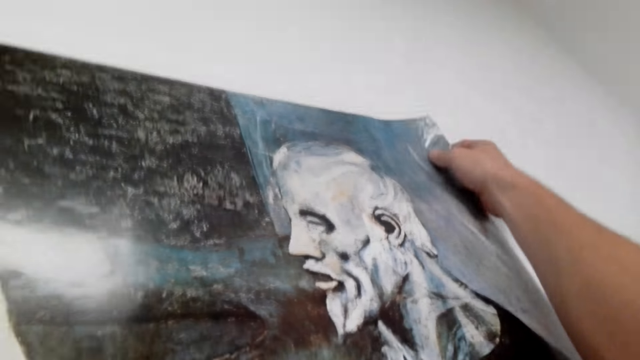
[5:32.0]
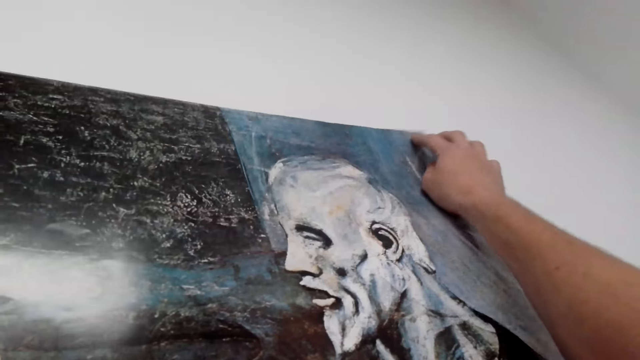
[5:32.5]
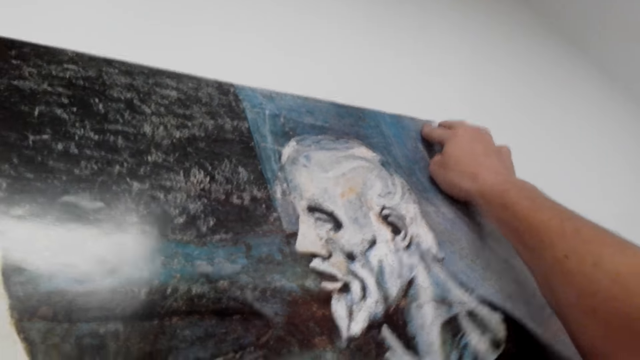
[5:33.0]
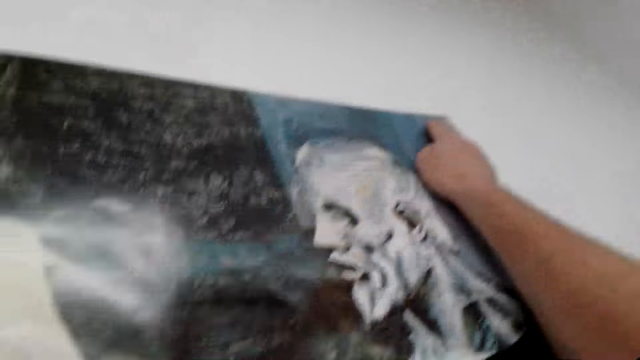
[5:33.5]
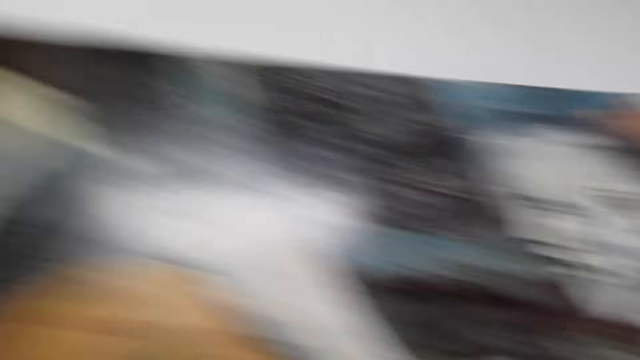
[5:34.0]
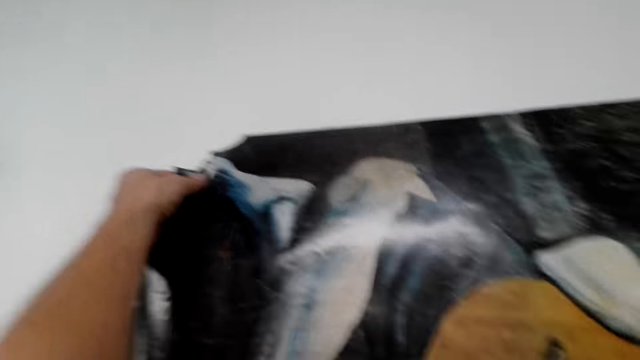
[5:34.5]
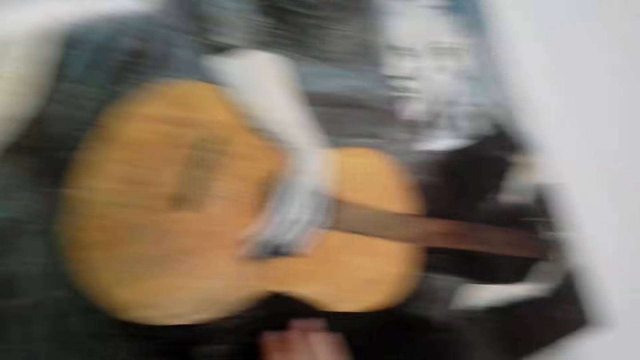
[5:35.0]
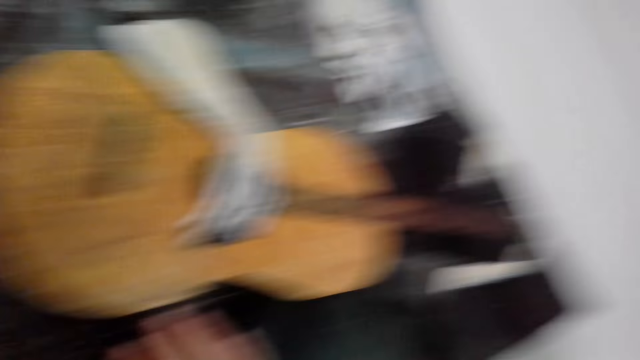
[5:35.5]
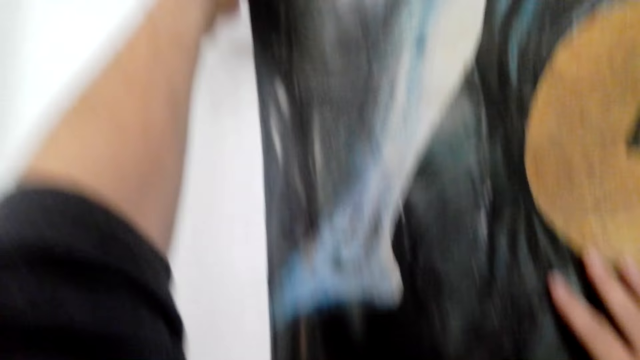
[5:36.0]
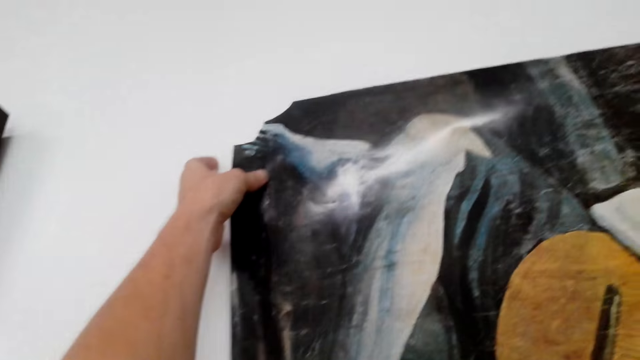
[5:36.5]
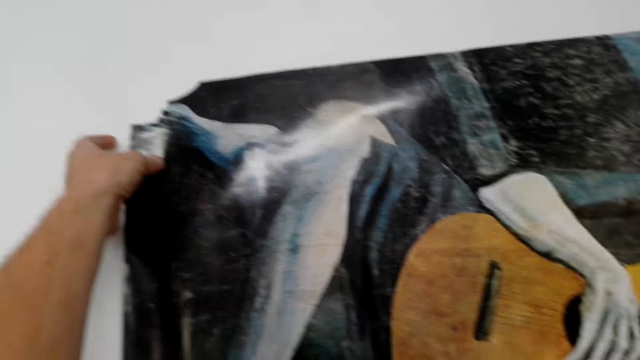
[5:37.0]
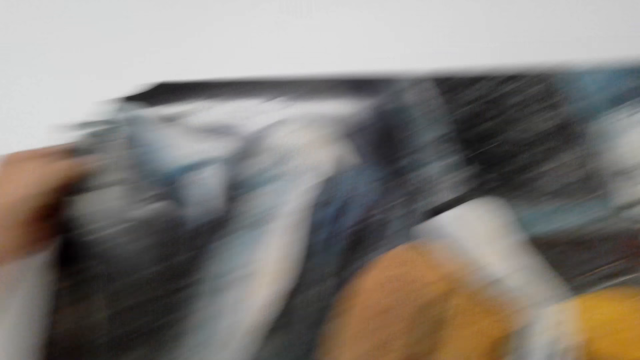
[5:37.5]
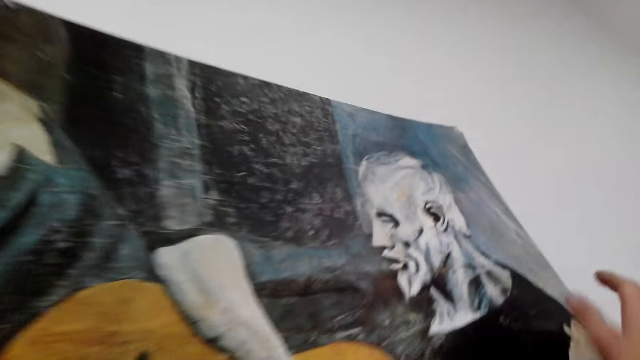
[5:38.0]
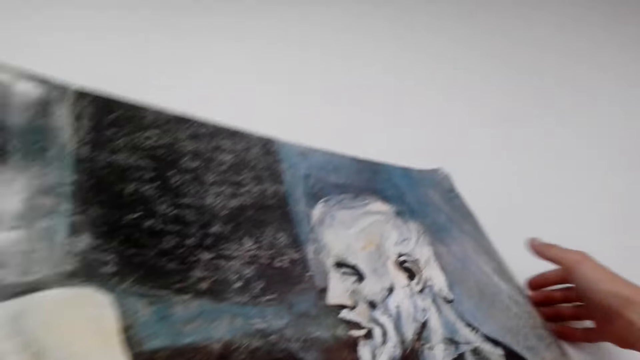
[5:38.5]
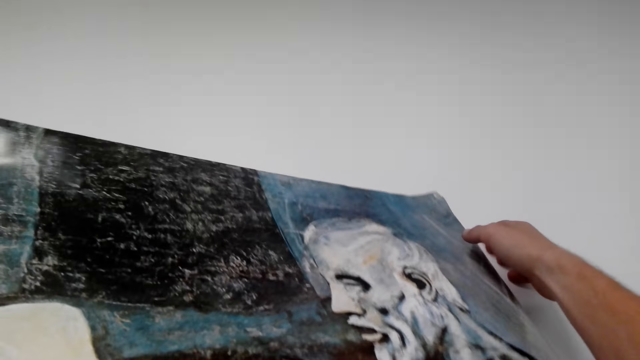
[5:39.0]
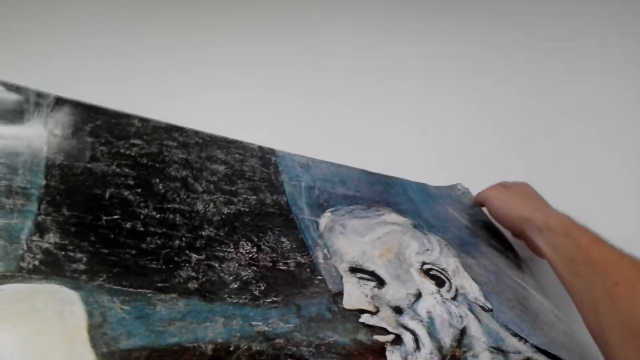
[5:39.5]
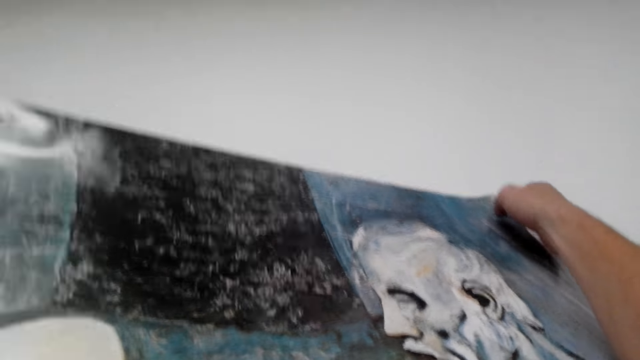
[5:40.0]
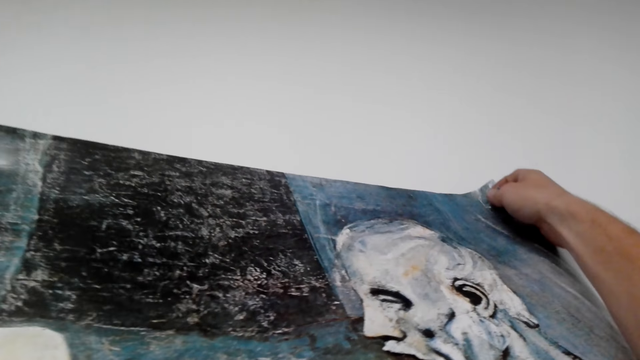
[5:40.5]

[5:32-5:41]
The camera wearer sticks the picture on the wall.

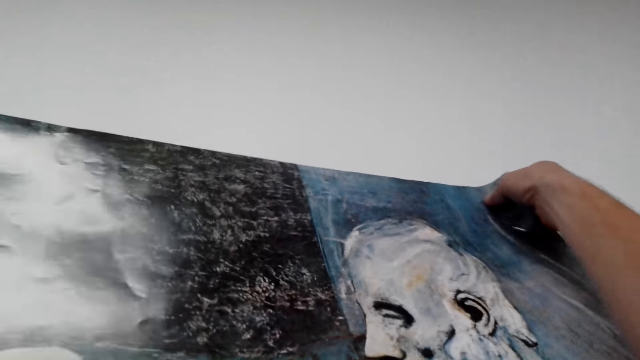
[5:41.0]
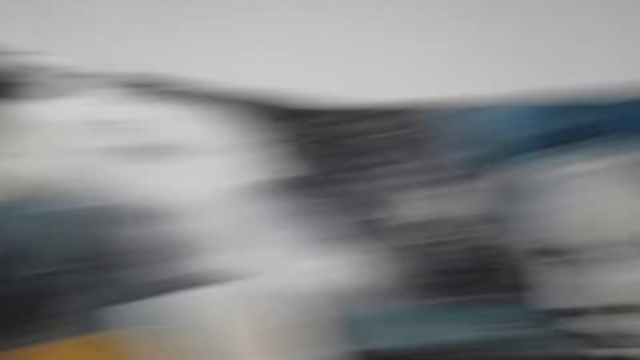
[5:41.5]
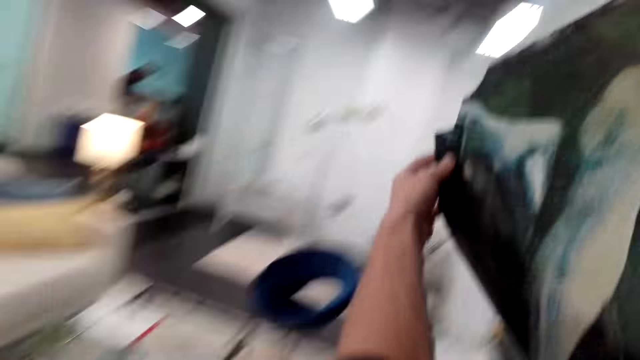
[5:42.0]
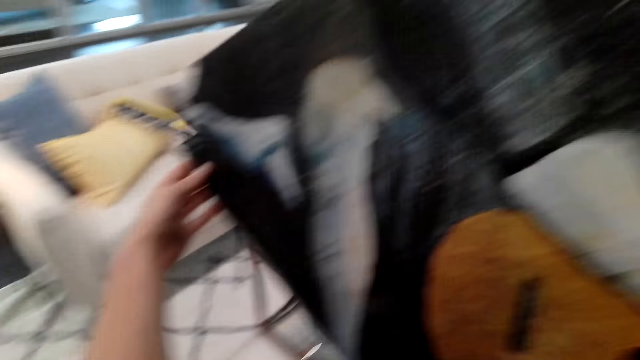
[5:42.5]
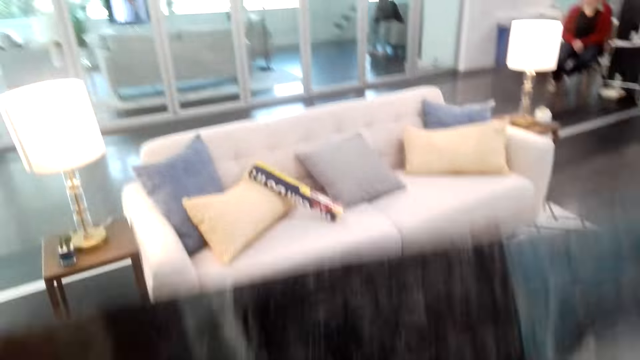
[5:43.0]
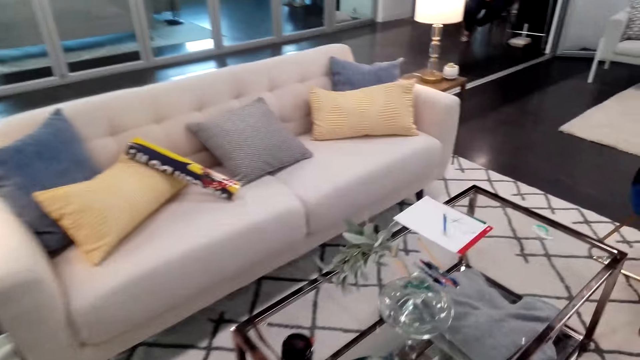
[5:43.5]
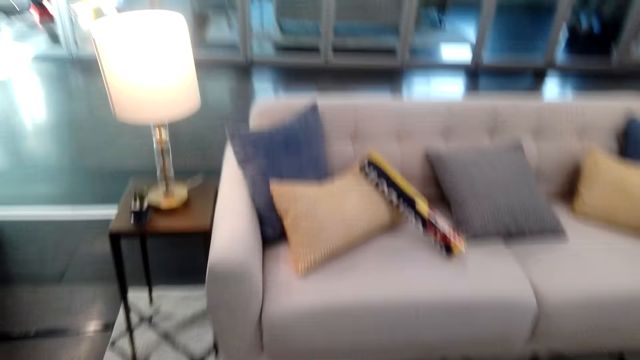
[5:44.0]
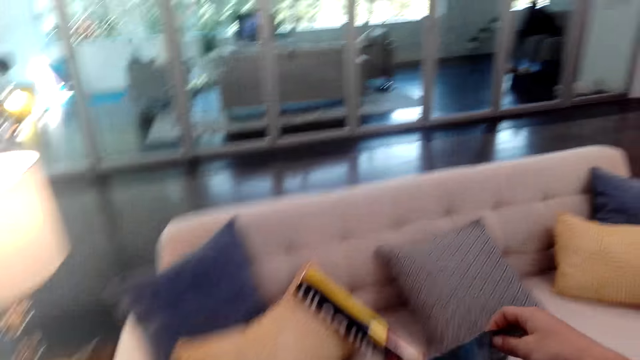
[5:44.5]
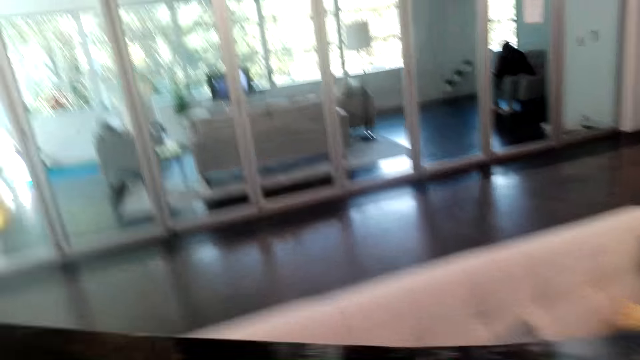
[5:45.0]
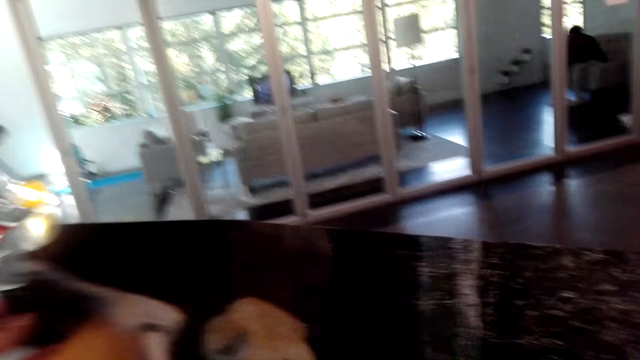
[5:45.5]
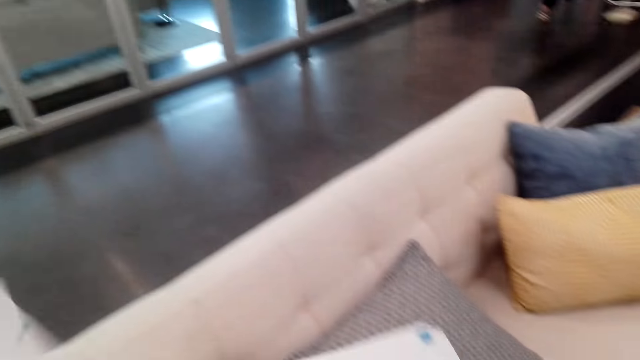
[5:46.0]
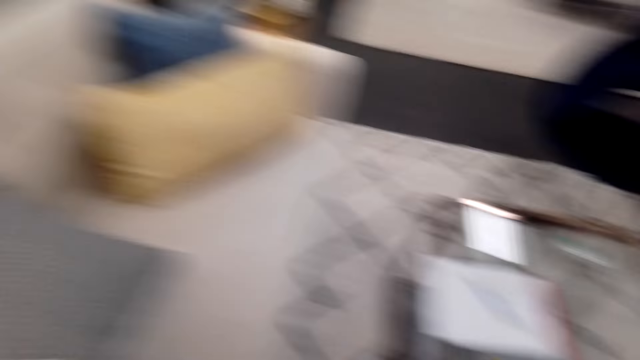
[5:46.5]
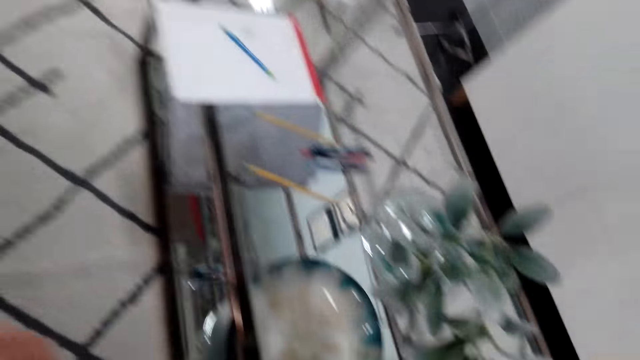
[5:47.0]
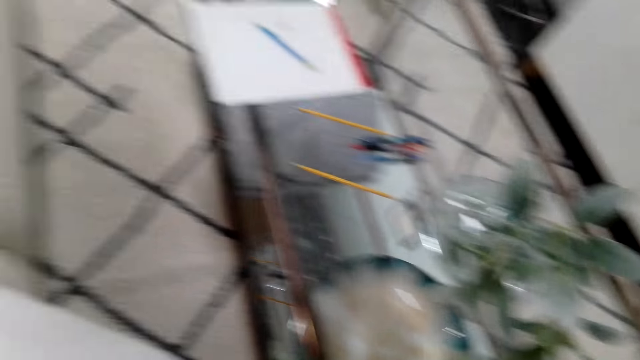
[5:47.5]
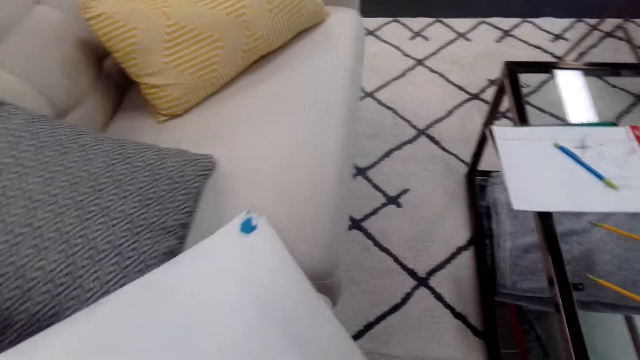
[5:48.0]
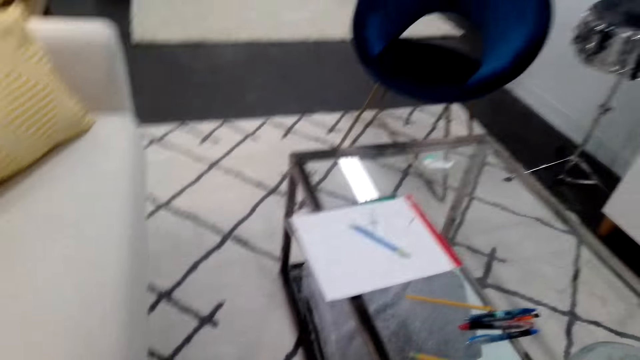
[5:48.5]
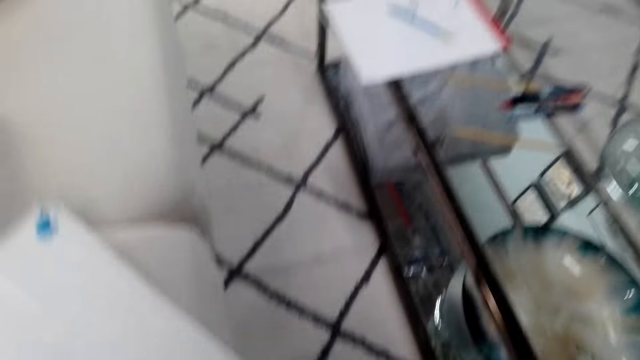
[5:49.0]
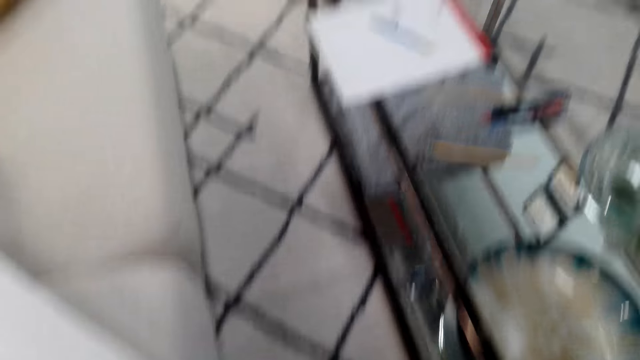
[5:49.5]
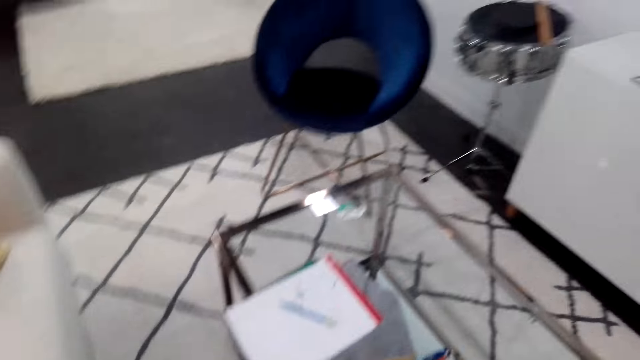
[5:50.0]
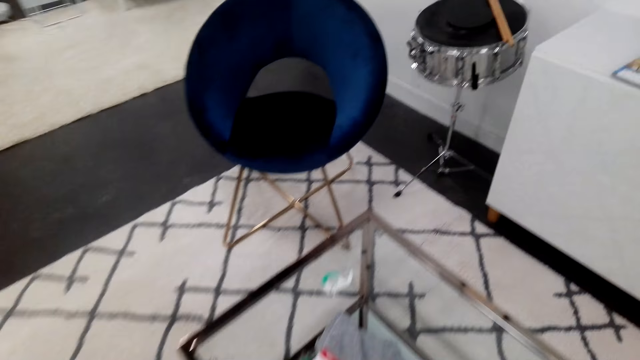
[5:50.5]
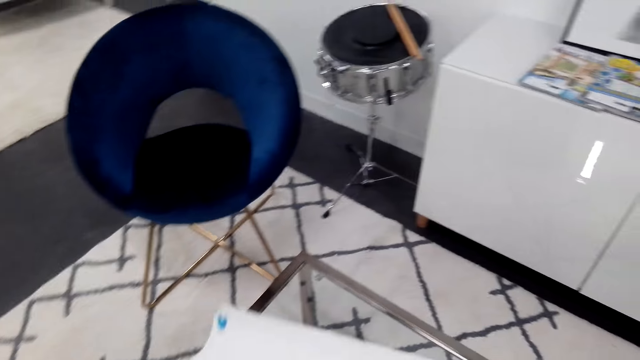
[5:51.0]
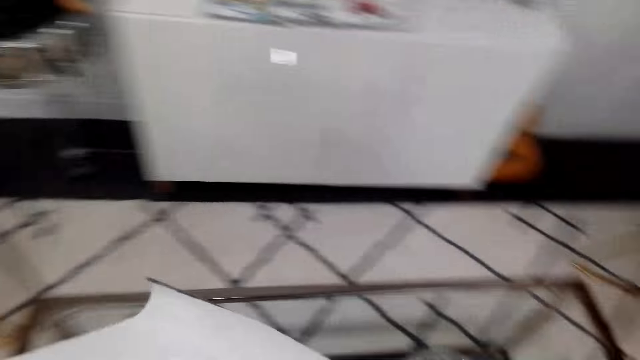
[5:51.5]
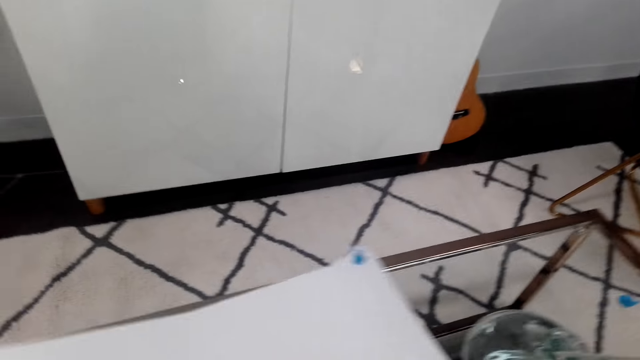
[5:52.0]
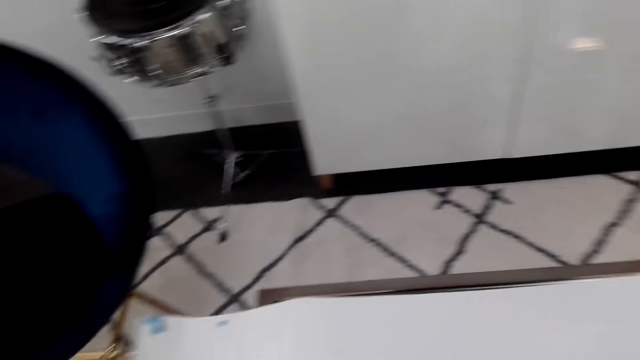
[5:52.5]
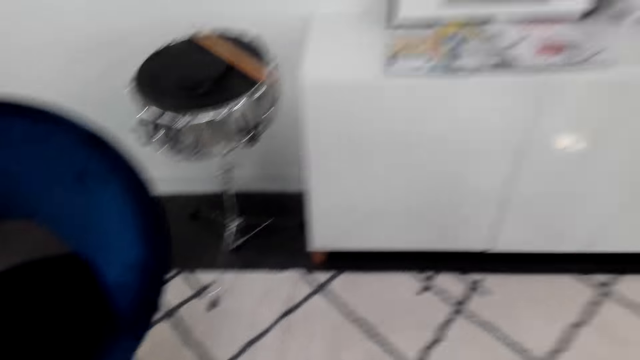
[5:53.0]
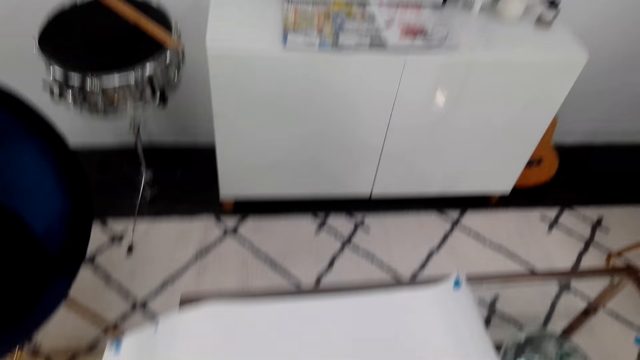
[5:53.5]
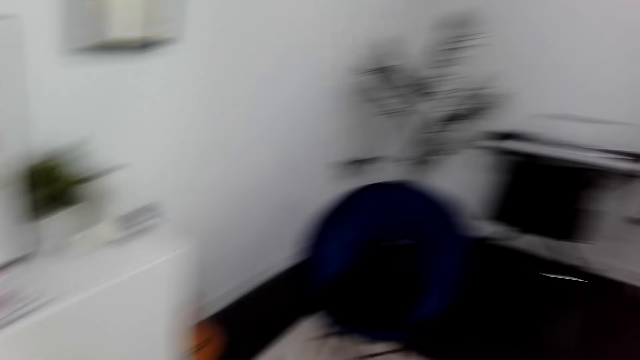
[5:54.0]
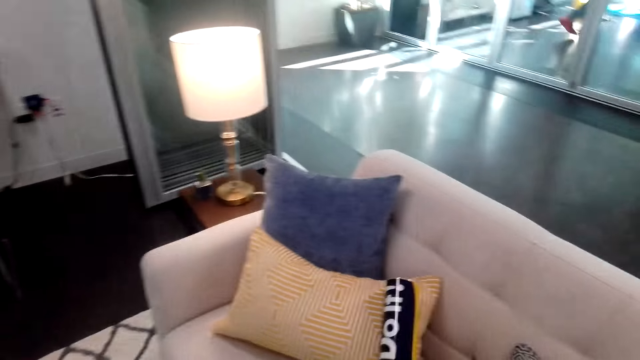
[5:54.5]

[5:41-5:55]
The camera wearer takes the picture or paper from the wall. They move around. They do something. They put the paper on the table.
